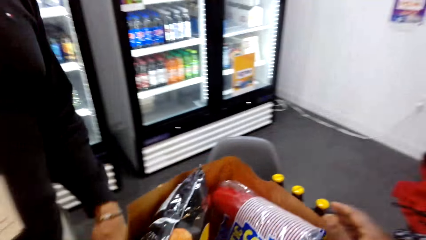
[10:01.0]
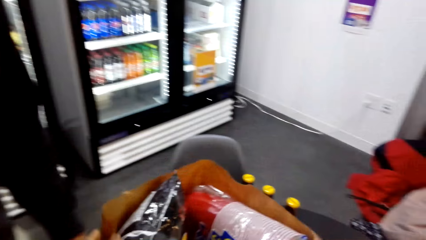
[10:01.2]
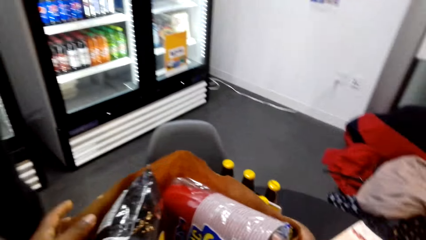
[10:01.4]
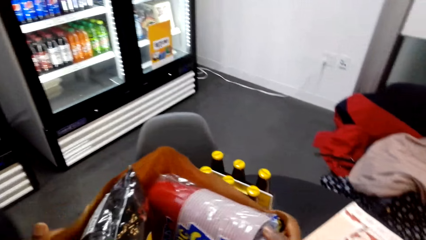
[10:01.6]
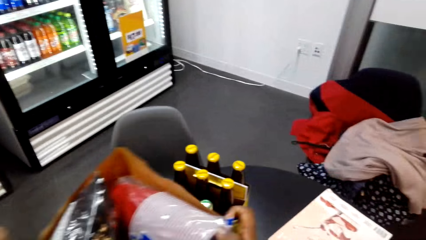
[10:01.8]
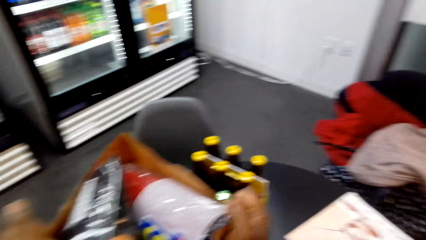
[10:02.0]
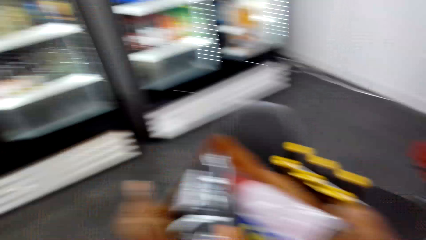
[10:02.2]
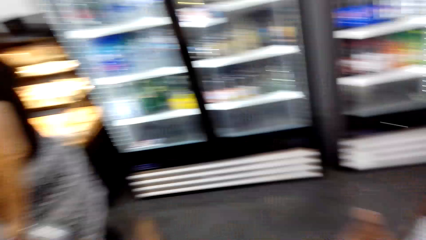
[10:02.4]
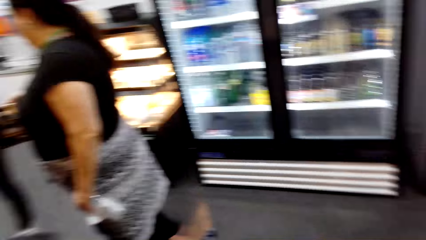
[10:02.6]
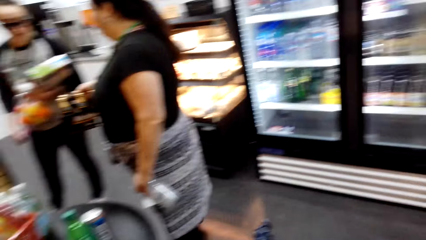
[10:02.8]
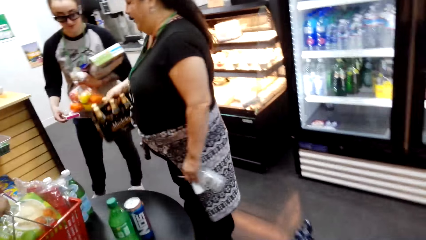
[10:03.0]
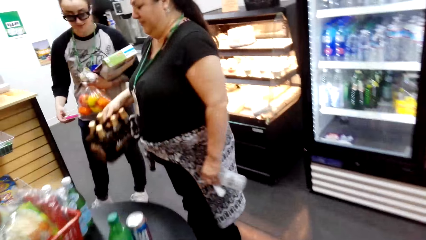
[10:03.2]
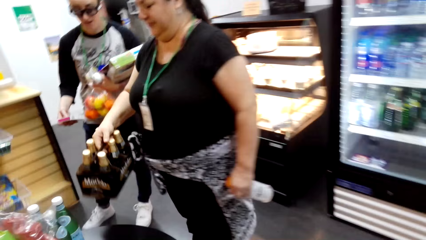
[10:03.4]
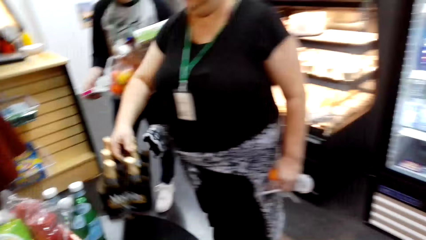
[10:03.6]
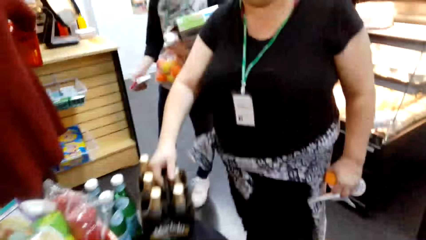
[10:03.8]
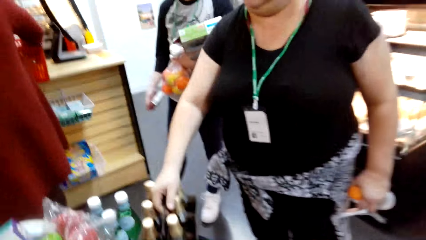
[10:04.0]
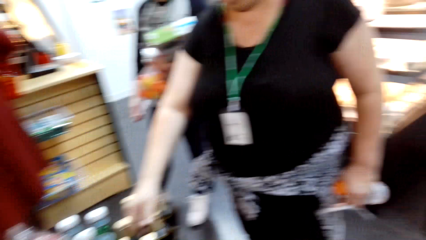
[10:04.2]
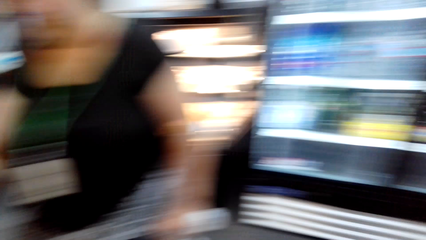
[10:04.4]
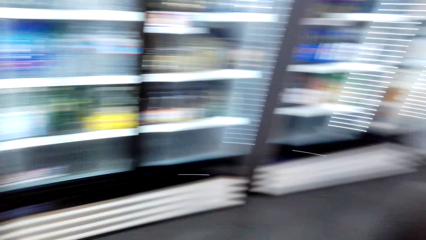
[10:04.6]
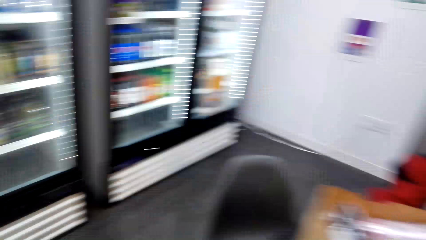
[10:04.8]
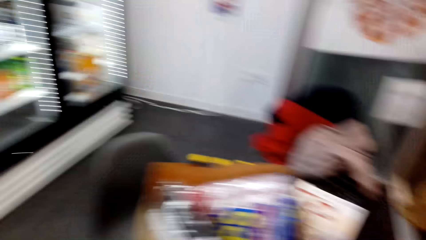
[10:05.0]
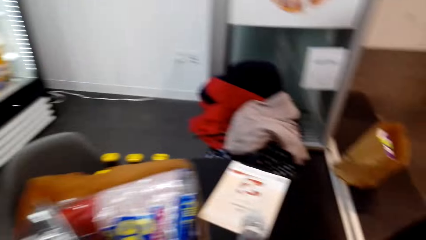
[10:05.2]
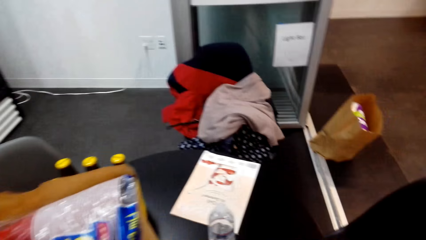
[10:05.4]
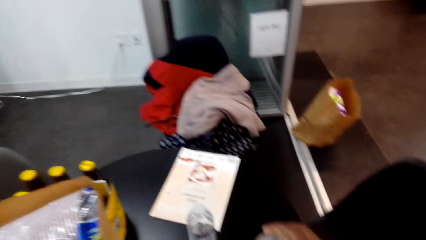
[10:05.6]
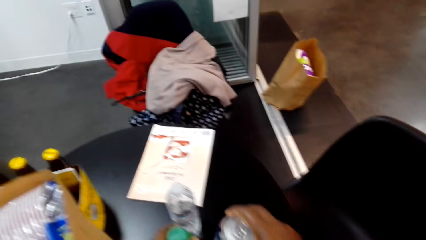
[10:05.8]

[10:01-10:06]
The camera wearer puts the items on the table. They pick the items from the table.

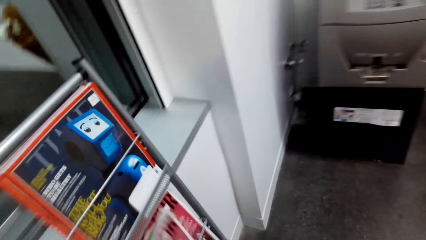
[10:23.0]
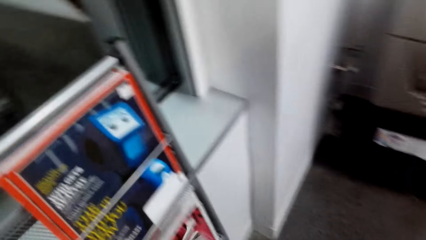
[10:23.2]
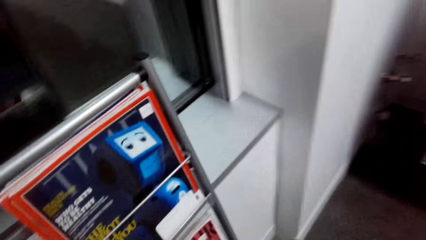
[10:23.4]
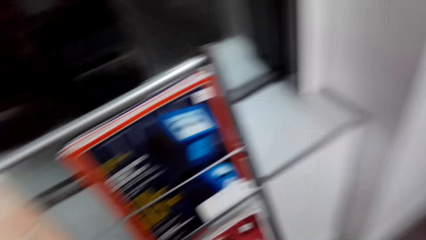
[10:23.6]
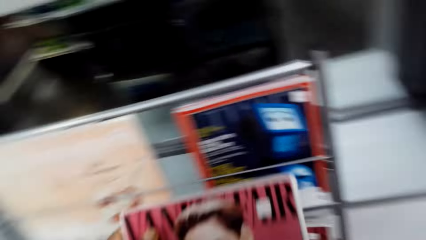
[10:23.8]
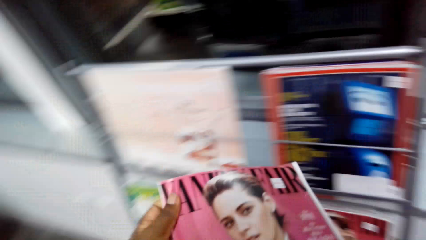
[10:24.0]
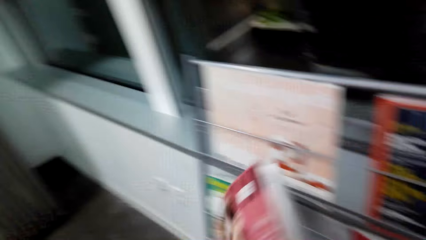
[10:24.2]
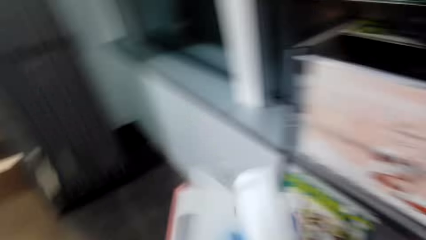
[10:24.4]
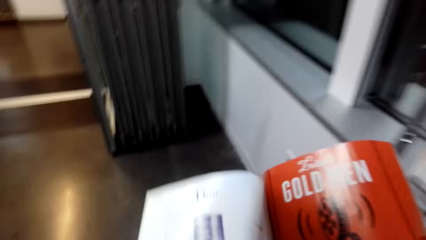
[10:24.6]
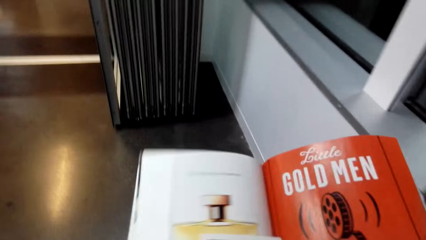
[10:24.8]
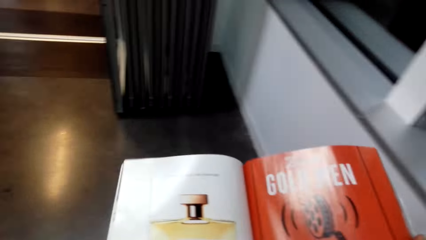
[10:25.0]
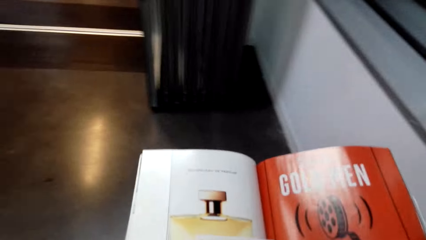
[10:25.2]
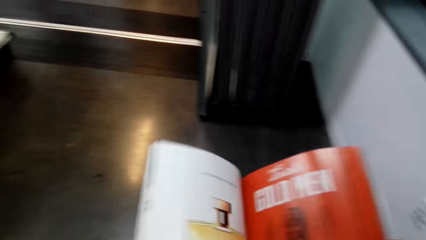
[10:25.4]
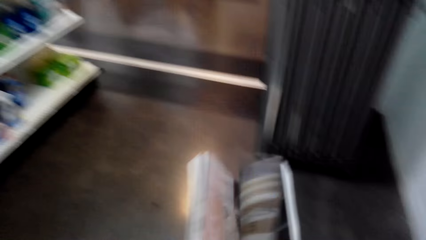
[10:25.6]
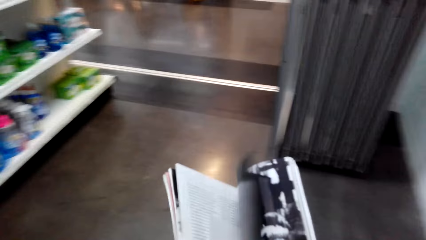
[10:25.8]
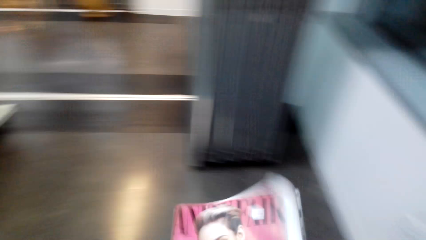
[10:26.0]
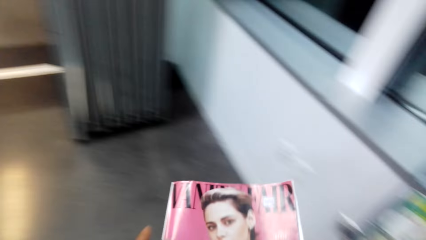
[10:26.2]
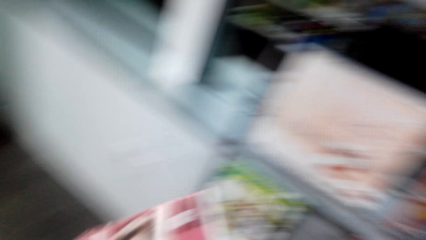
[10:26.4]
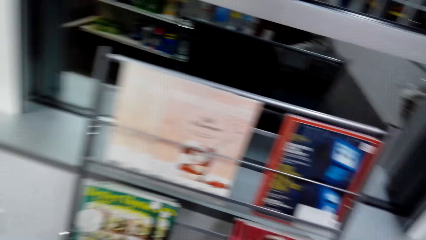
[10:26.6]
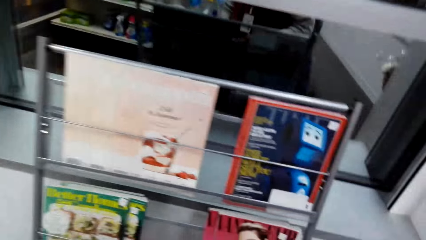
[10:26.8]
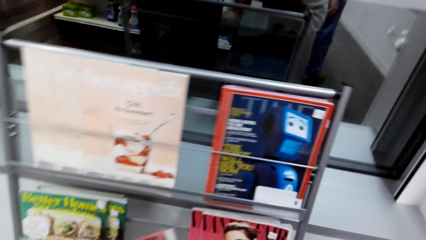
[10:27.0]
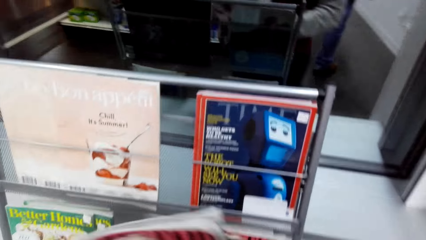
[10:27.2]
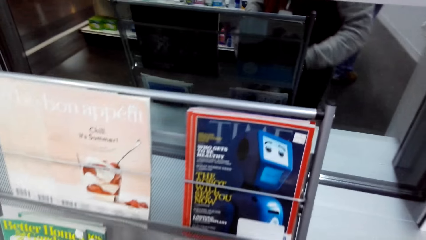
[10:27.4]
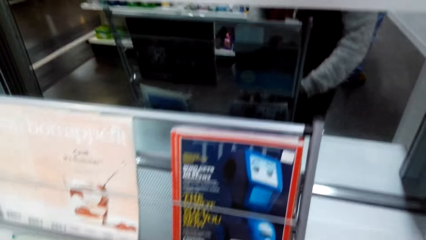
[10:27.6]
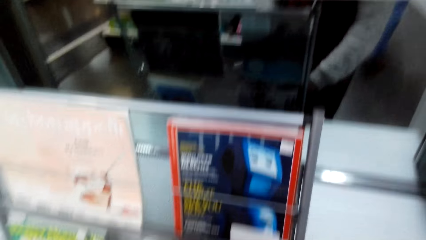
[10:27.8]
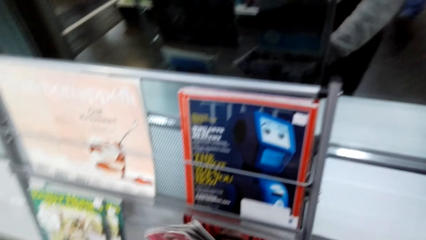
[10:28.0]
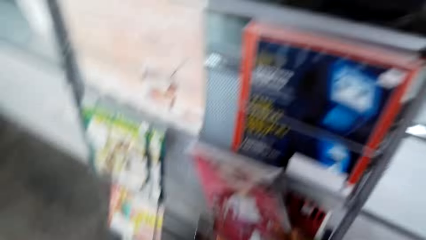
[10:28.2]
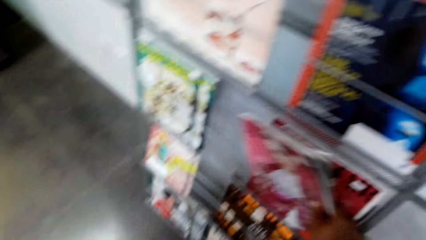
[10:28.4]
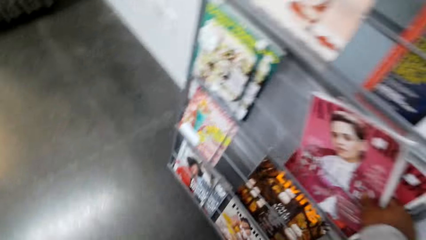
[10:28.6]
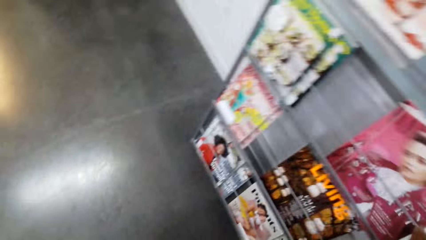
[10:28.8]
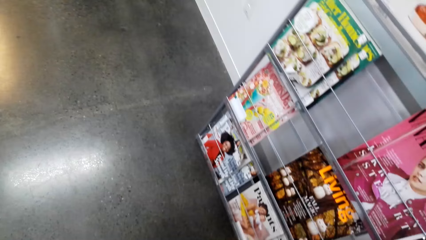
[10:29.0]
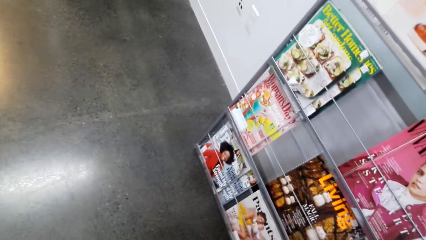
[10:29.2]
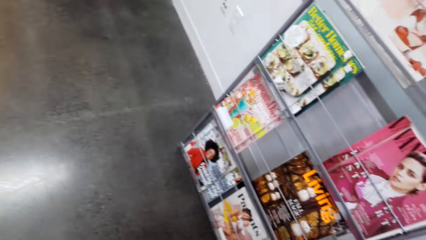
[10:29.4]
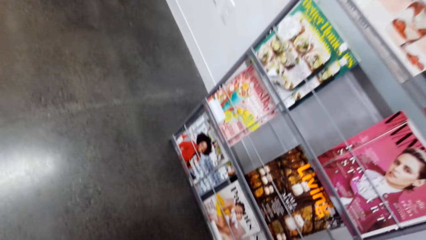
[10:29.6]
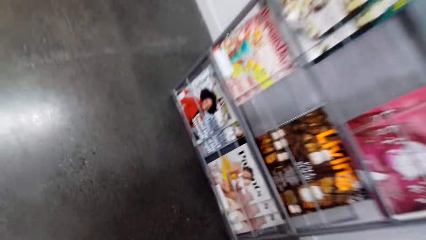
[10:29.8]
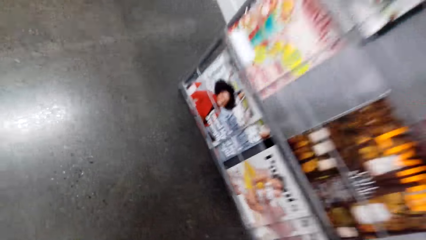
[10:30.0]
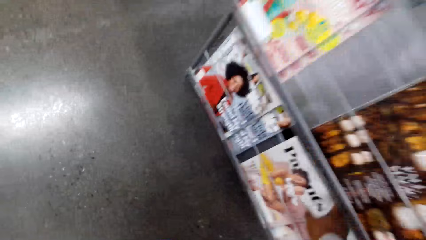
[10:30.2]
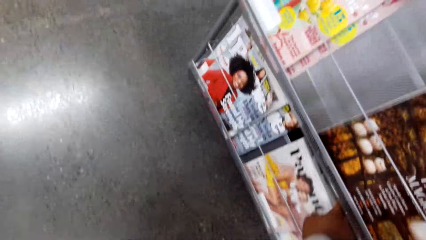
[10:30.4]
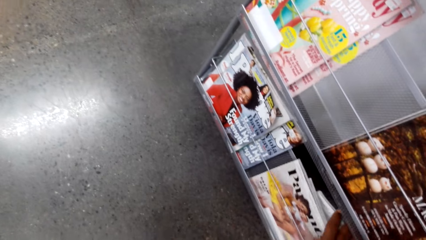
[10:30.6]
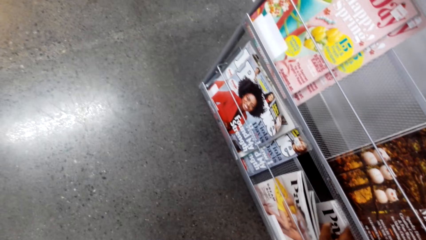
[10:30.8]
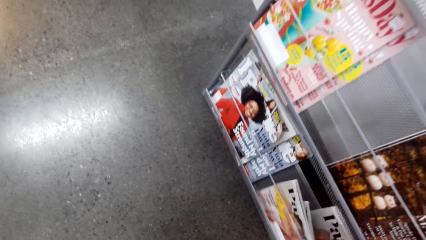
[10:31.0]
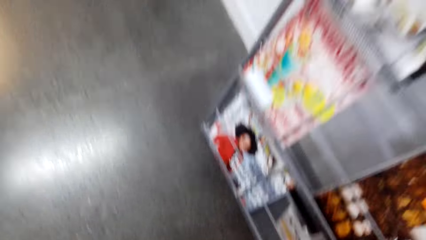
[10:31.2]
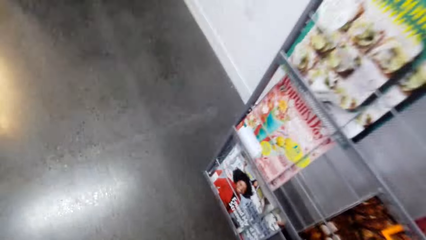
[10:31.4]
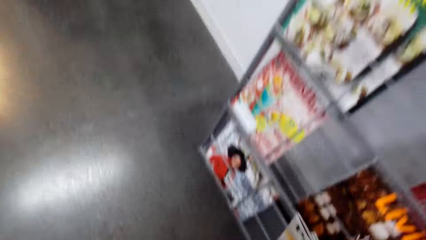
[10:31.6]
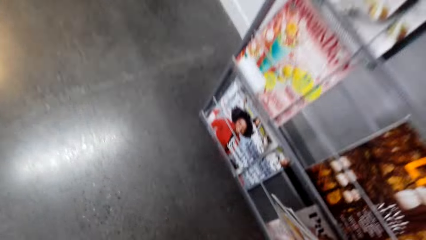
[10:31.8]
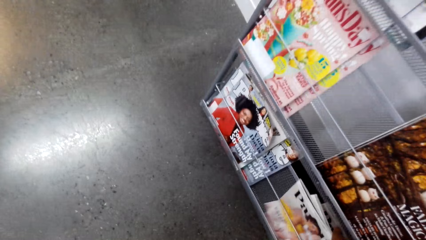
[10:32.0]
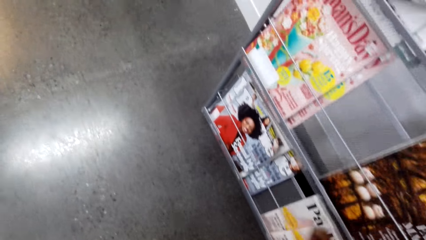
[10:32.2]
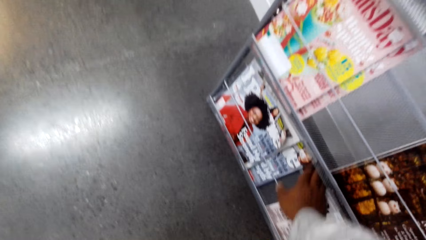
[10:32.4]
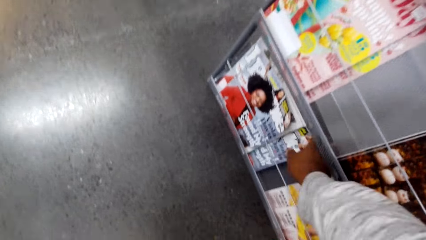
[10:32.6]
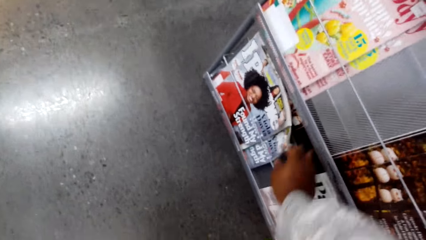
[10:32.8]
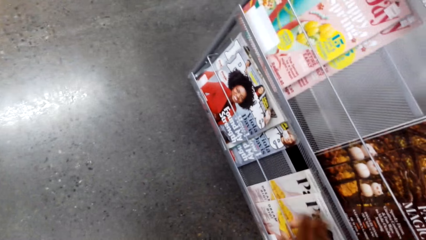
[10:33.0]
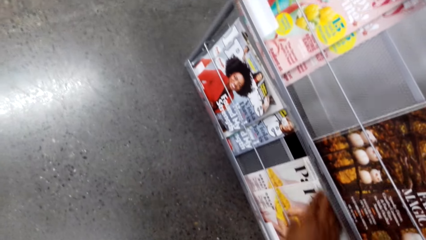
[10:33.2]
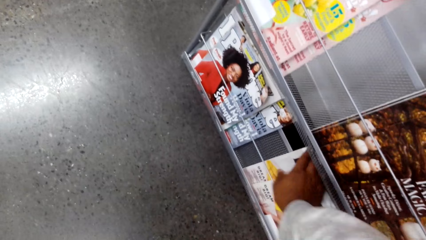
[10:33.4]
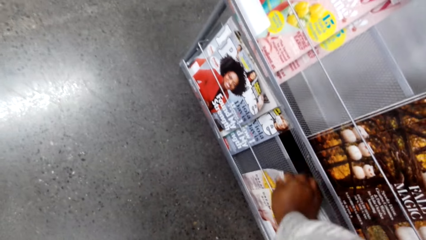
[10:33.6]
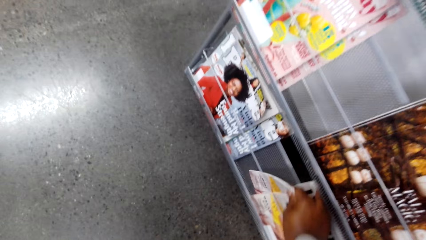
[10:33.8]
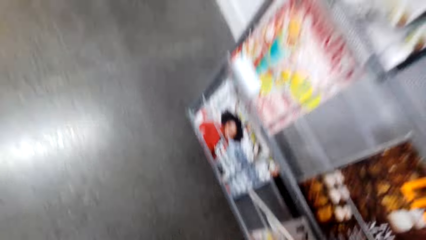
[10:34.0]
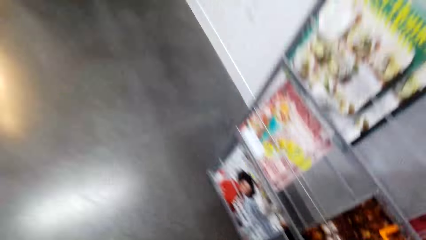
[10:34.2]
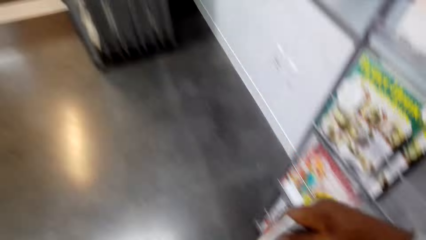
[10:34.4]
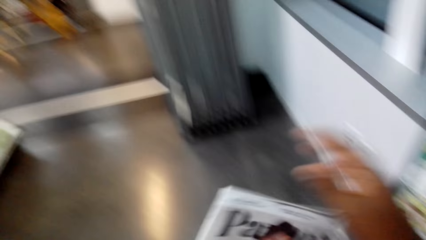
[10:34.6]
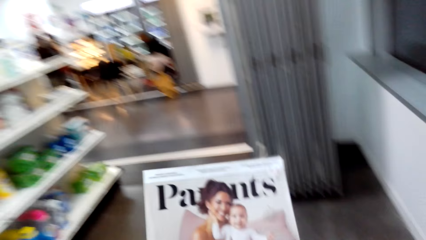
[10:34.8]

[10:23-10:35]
The camera wearer reads a magazine. They pick a magazine. They open the magazine. They return the magazine in the shelf. They pick another magazine from the shelf.
